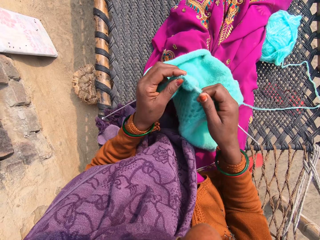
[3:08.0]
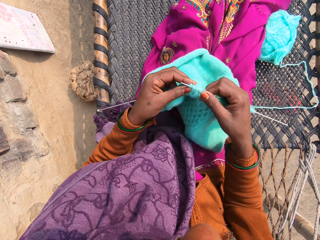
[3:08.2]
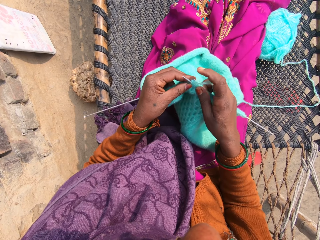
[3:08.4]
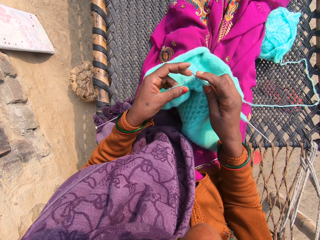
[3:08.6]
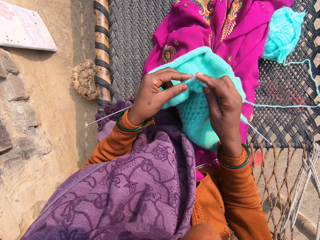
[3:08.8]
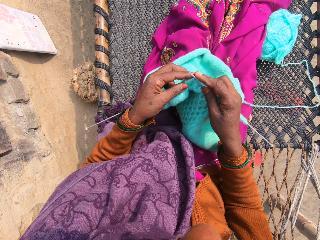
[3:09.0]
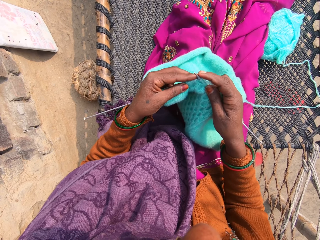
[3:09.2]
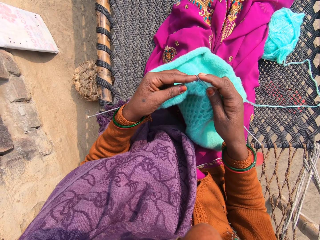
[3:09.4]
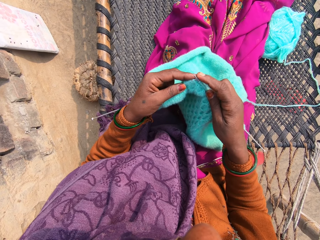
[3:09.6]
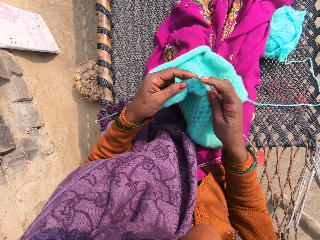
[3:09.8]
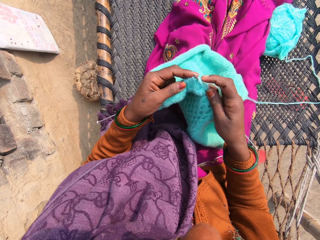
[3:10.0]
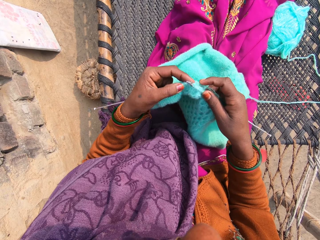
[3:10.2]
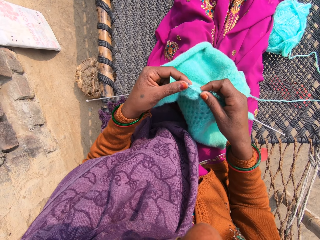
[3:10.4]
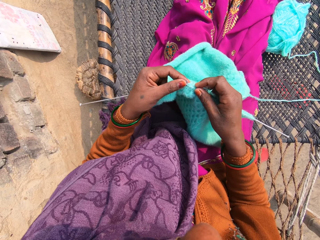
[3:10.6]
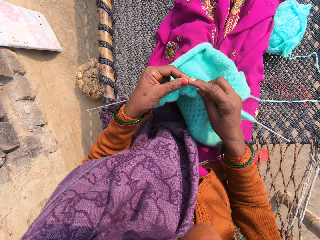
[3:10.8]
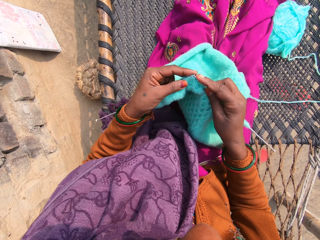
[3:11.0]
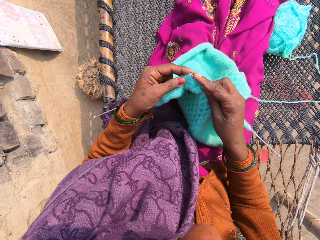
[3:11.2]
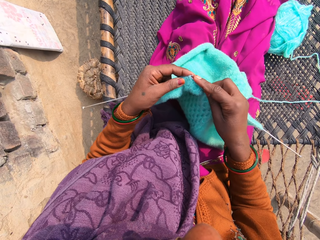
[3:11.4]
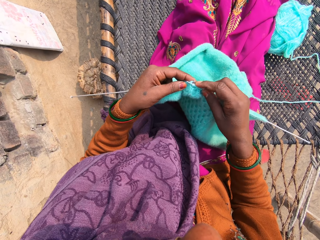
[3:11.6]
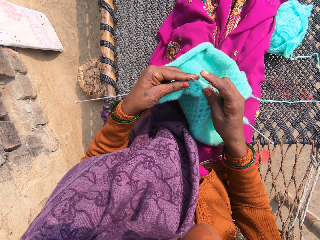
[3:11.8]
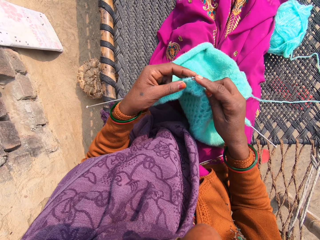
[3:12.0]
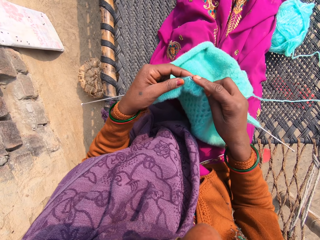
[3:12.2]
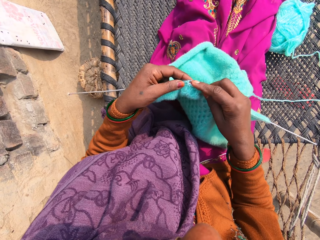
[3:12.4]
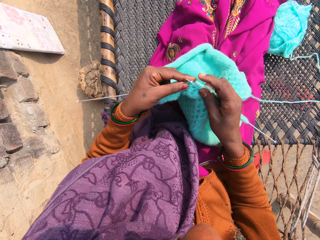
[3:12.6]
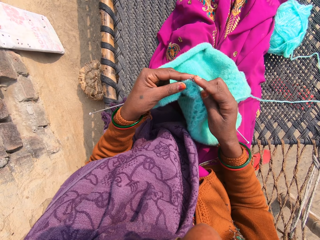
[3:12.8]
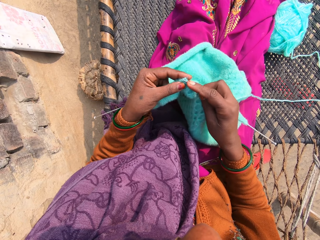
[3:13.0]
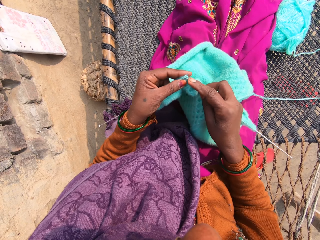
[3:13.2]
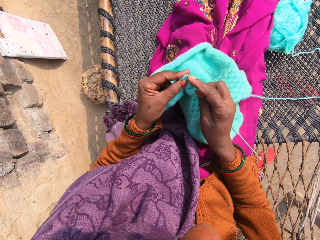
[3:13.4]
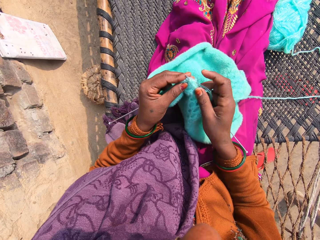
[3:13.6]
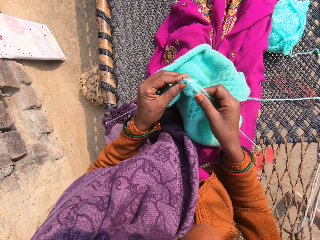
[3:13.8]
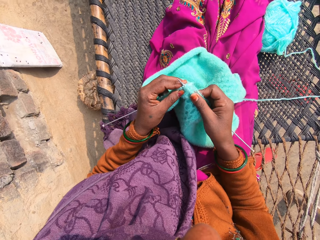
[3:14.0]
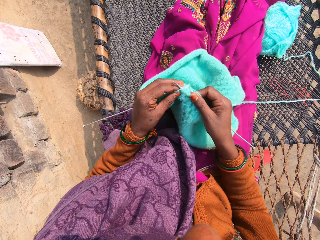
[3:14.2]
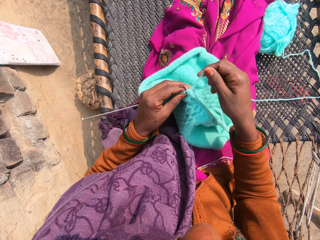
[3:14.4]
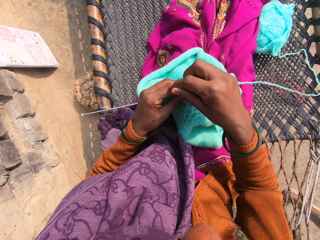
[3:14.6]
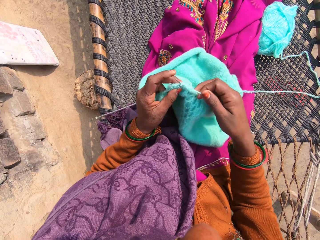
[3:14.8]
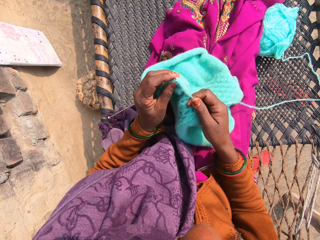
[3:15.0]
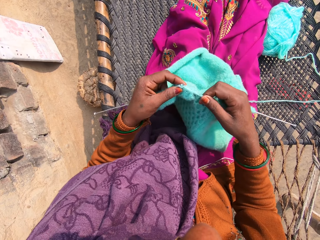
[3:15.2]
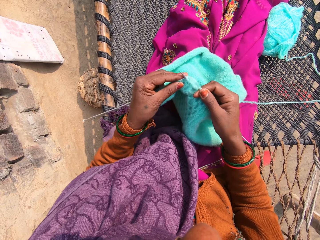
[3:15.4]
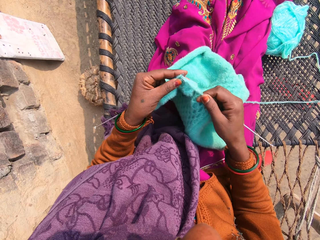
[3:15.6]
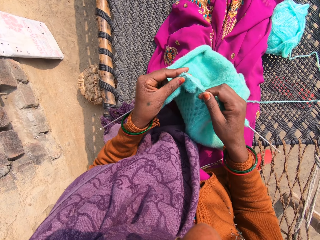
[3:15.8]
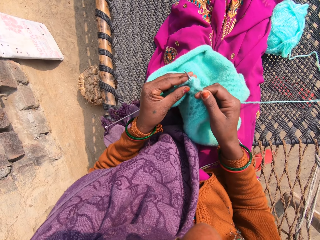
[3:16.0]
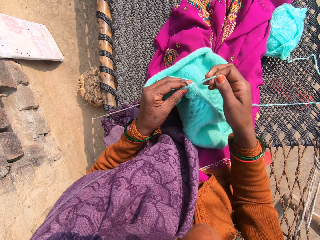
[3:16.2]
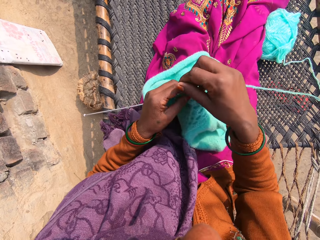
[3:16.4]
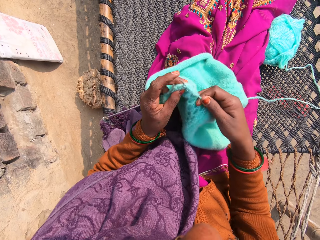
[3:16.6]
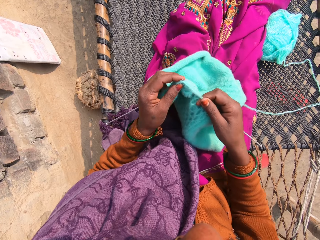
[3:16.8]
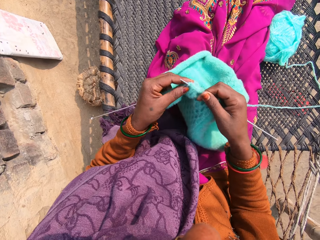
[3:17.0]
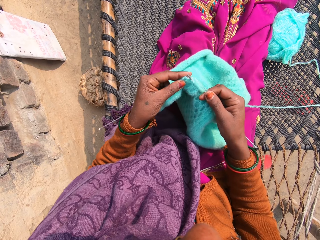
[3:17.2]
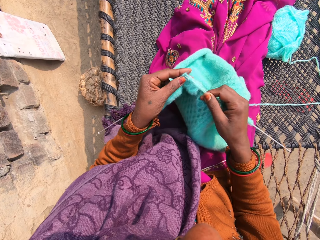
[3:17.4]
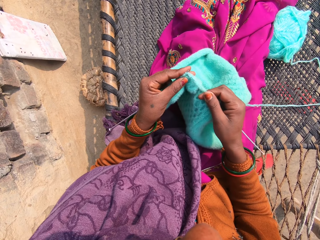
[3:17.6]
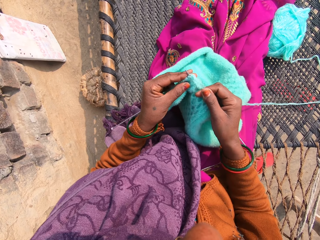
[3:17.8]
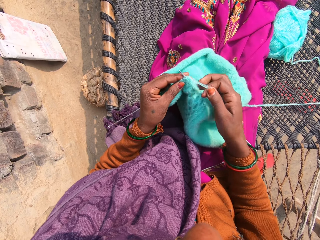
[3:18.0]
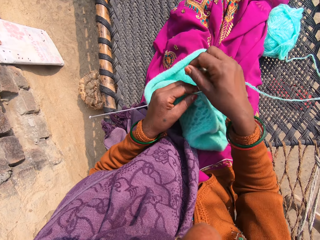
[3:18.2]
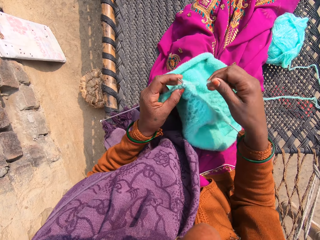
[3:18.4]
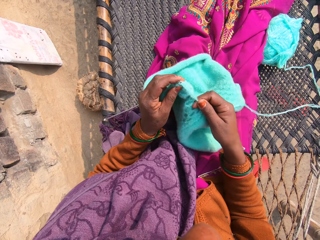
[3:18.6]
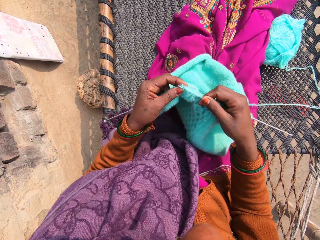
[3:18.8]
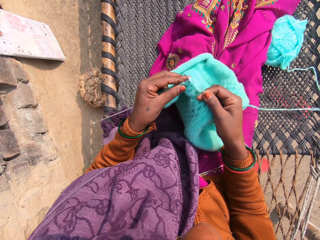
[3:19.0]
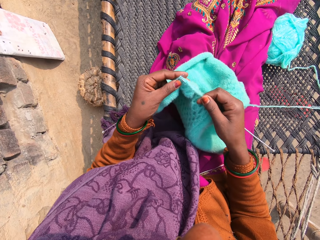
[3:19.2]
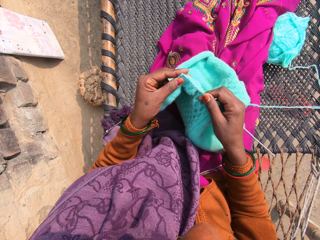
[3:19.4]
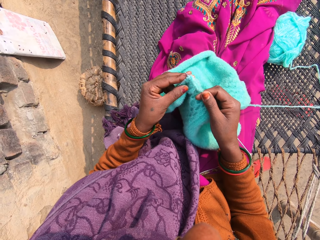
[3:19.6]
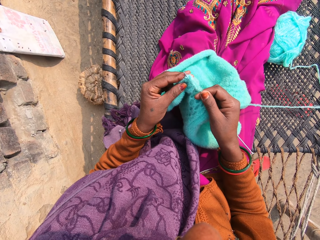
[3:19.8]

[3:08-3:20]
The camera wearer crochets the sweater with the crochets in the right and the left hand.

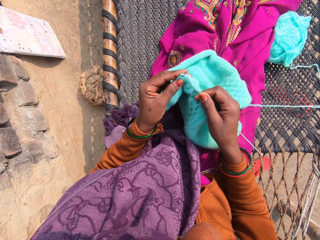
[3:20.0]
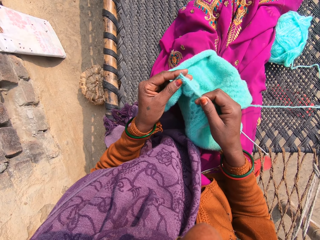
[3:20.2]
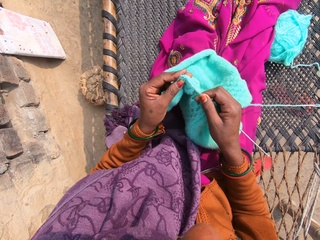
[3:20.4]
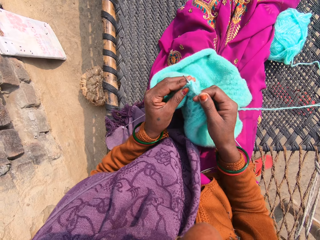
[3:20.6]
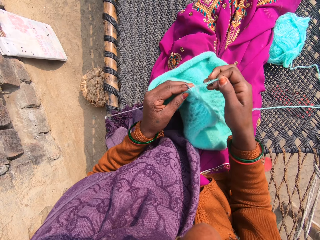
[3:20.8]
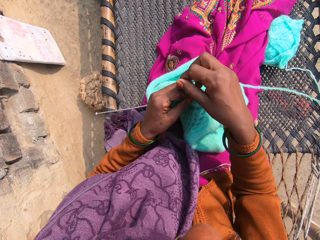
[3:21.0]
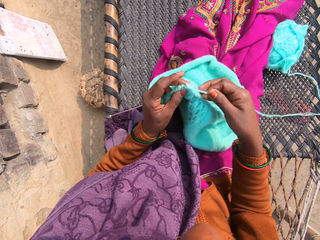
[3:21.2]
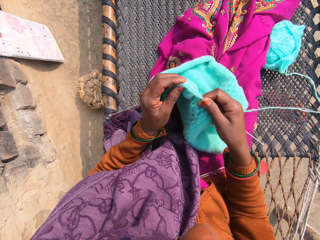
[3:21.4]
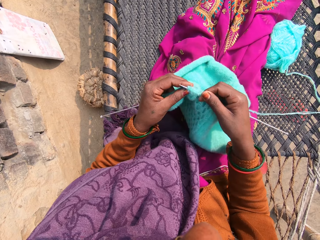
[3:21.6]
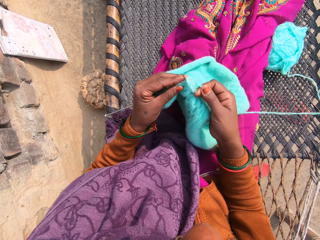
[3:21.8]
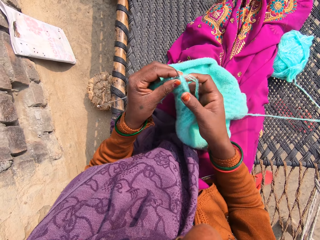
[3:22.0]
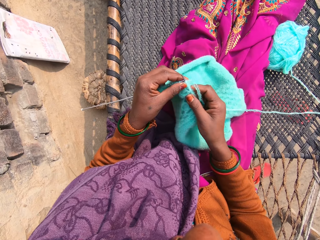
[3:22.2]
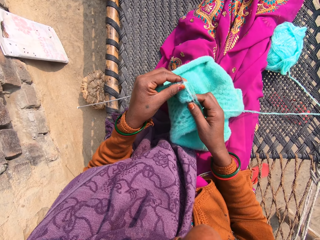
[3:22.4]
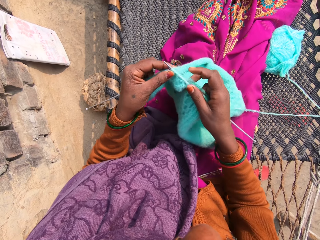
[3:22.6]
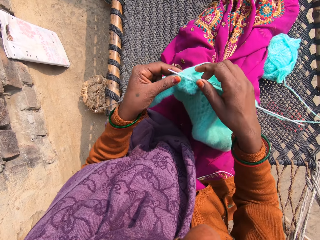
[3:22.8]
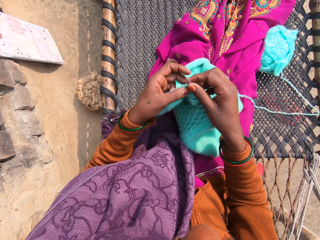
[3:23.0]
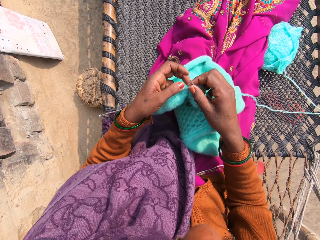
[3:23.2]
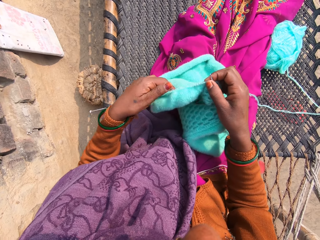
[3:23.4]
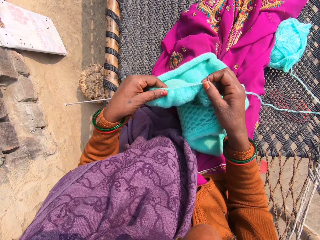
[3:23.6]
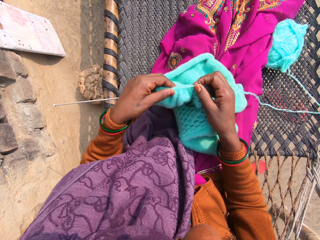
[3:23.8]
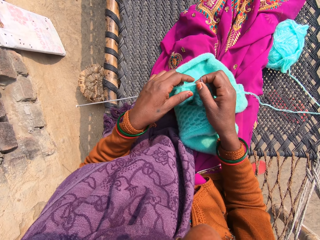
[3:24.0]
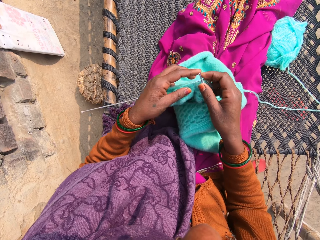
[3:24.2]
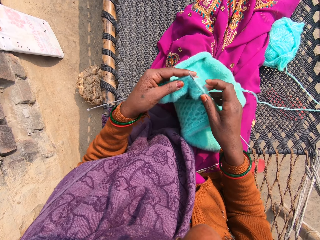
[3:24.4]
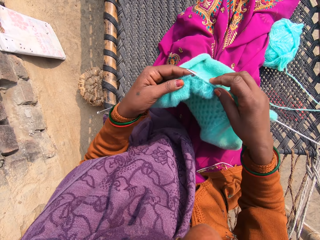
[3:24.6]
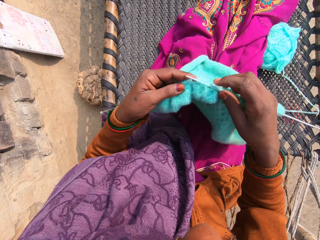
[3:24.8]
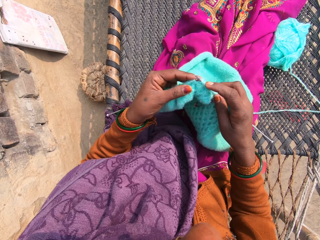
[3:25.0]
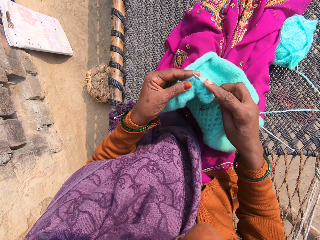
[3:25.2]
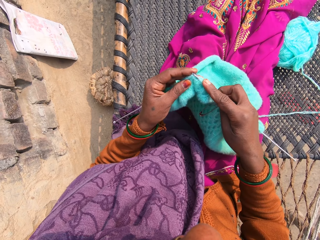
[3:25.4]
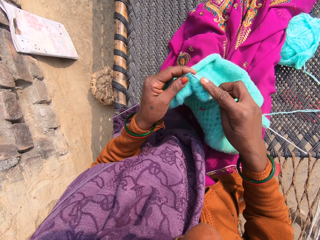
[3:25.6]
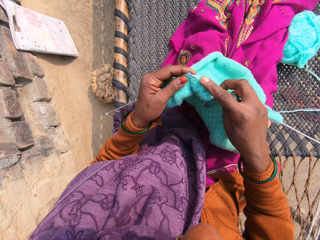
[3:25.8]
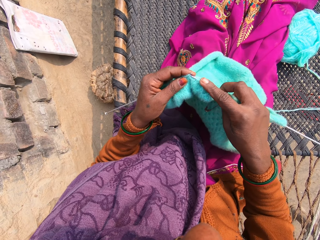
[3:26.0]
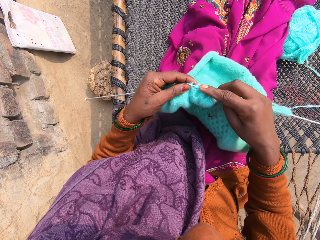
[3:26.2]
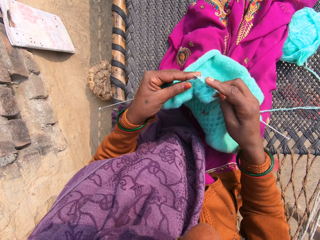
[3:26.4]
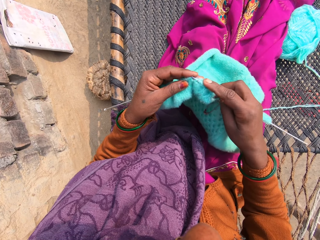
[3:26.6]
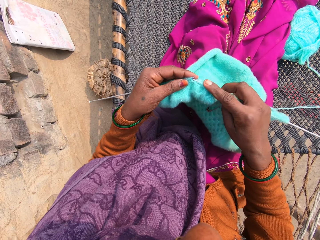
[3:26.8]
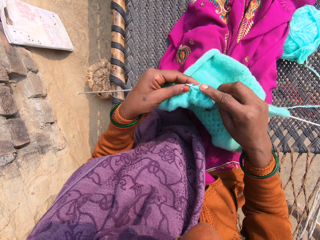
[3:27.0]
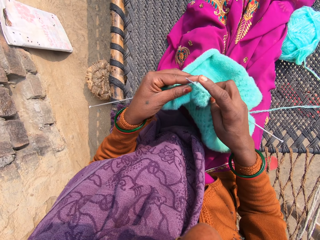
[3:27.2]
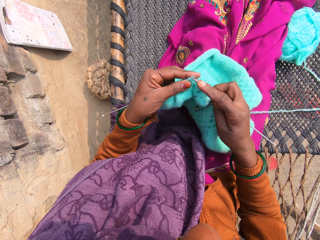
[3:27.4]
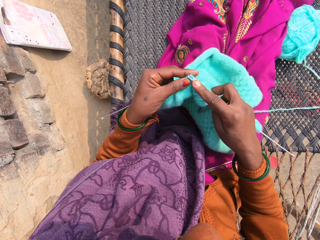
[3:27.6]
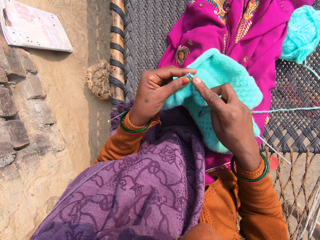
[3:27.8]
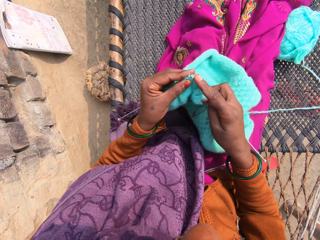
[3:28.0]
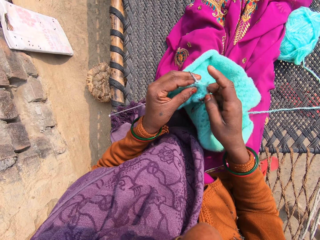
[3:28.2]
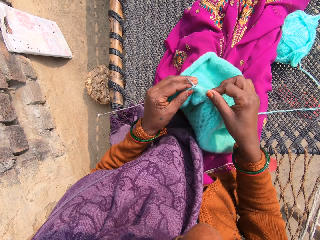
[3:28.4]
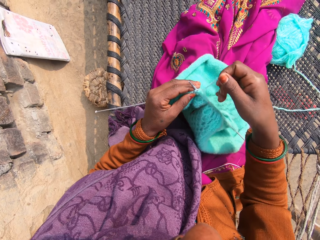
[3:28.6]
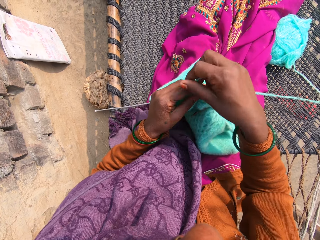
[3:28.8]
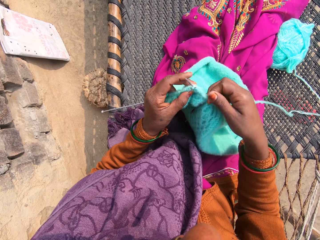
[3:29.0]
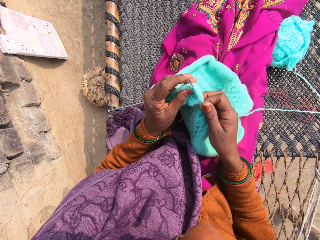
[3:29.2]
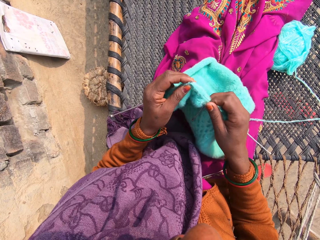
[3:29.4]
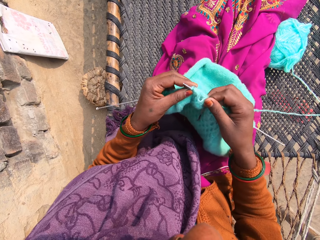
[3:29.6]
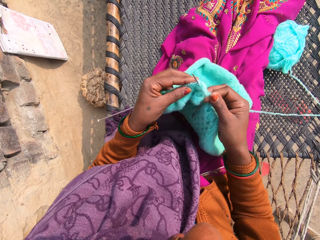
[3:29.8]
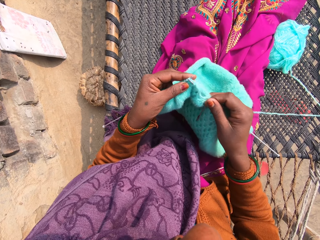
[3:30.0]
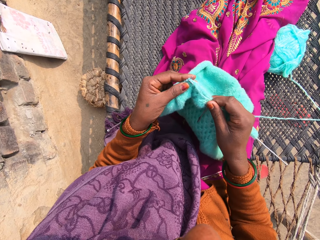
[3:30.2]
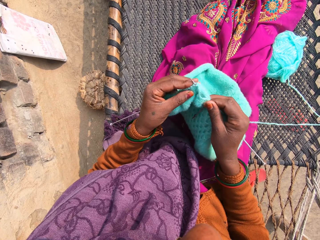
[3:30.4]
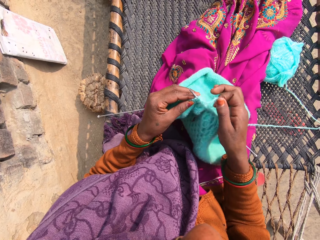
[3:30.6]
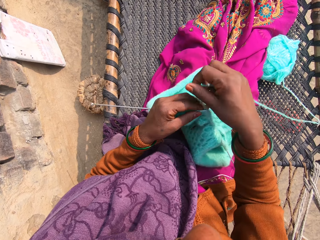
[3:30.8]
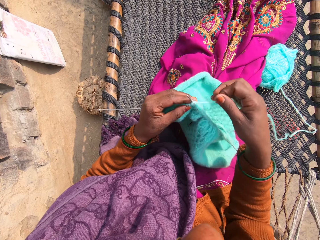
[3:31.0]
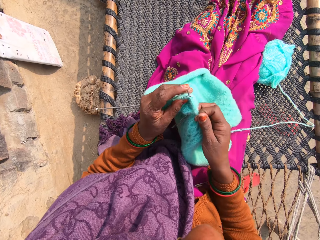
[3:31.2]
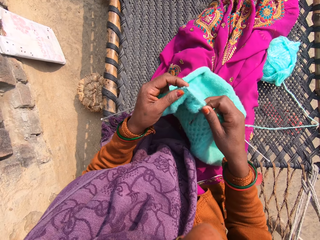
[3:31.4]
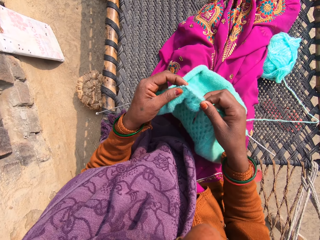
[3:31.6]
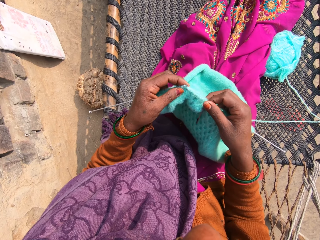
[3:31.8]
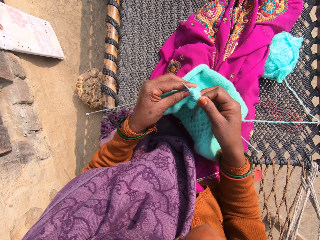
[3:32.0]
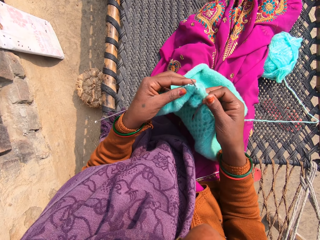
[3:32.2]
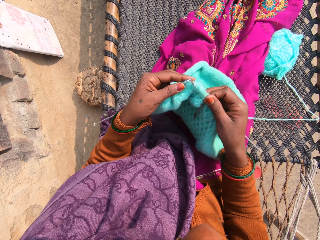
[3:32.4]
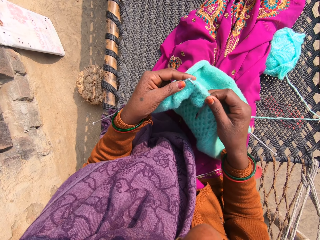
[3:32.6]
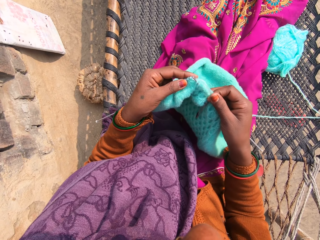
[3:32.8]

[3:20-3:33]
The camera wearer screams aloud.
